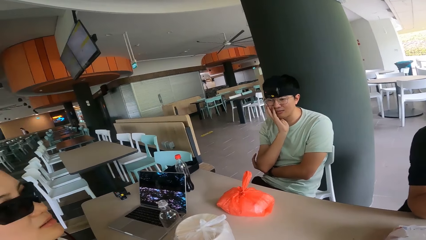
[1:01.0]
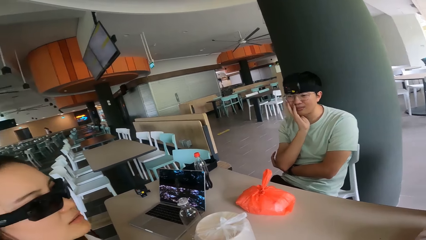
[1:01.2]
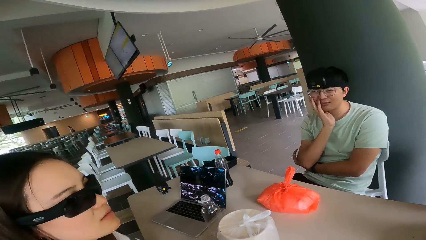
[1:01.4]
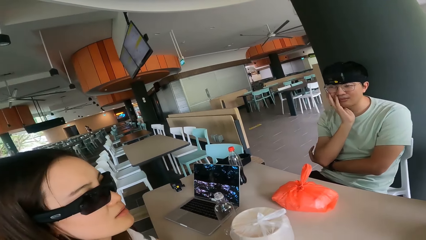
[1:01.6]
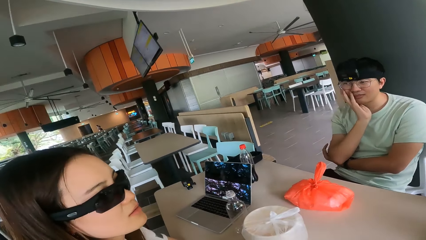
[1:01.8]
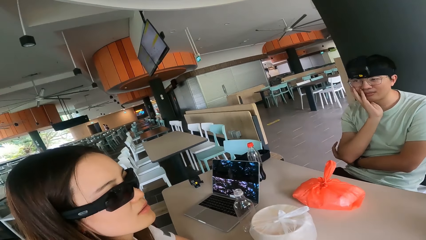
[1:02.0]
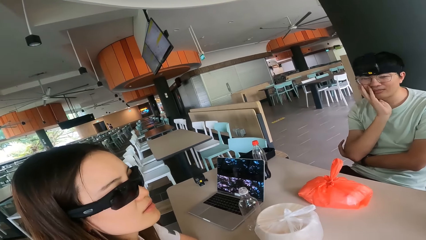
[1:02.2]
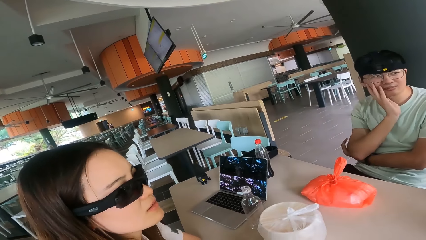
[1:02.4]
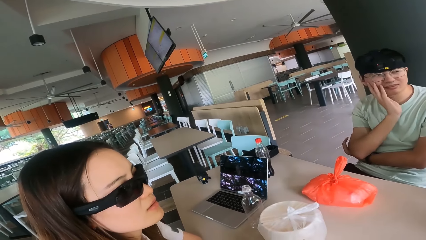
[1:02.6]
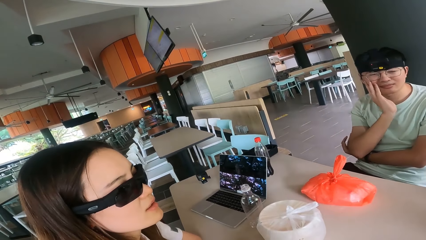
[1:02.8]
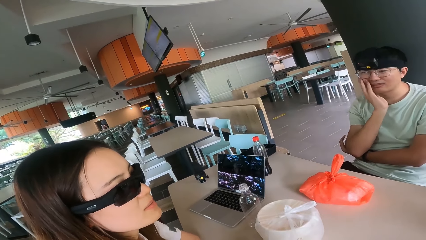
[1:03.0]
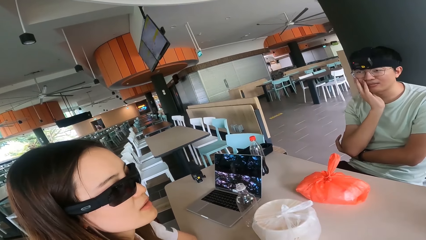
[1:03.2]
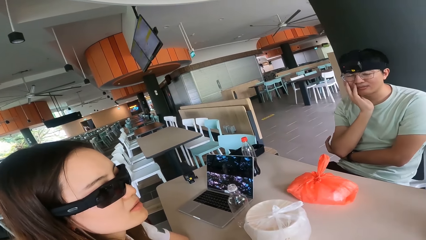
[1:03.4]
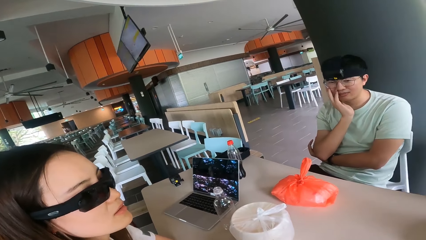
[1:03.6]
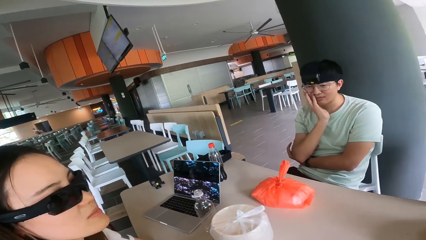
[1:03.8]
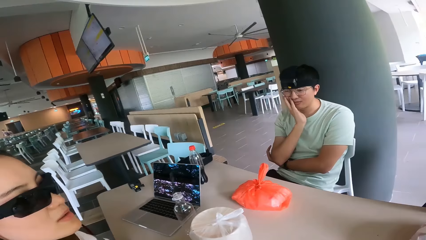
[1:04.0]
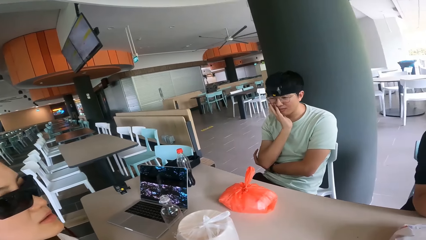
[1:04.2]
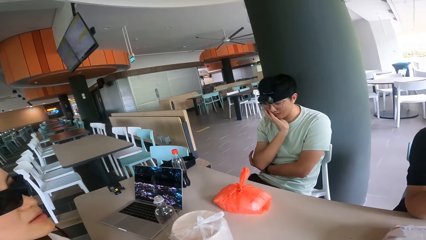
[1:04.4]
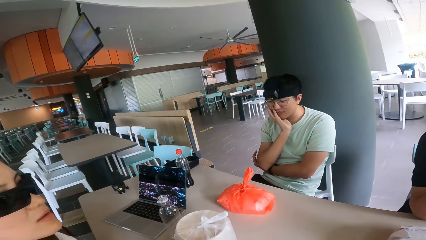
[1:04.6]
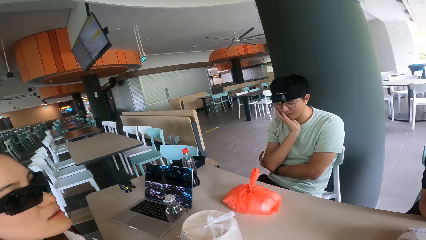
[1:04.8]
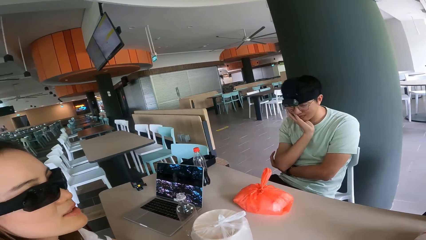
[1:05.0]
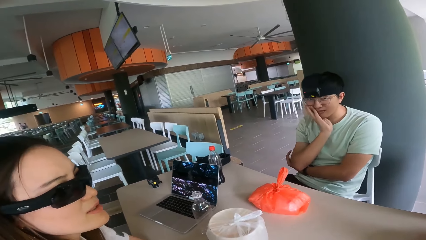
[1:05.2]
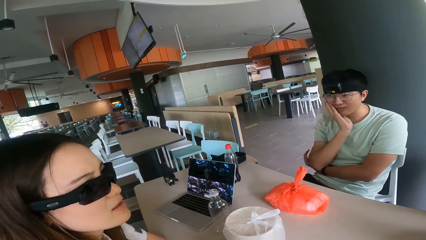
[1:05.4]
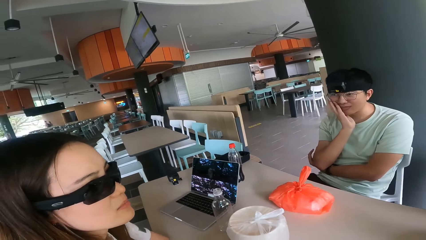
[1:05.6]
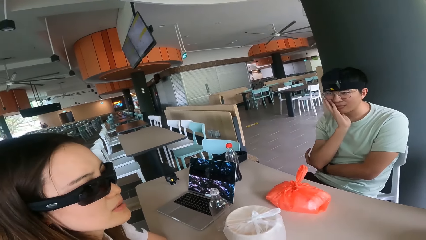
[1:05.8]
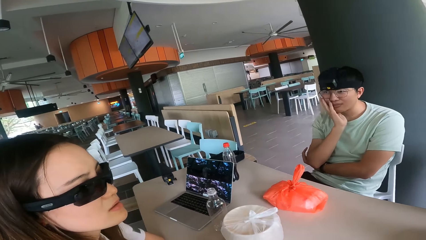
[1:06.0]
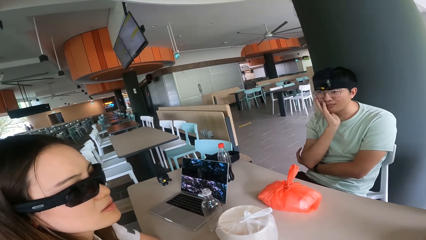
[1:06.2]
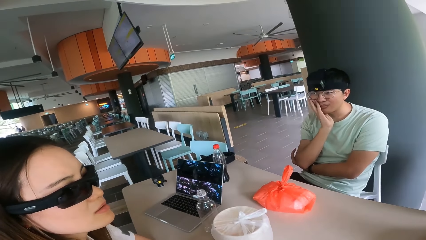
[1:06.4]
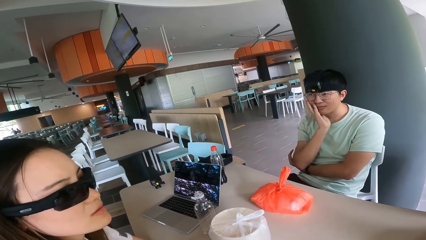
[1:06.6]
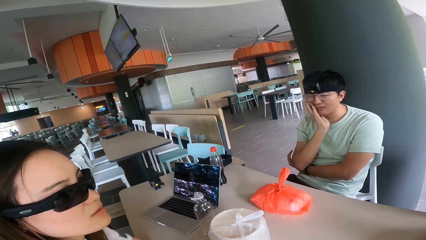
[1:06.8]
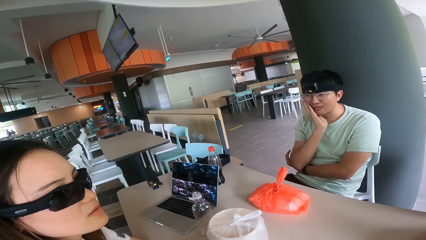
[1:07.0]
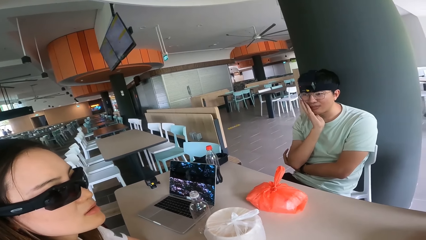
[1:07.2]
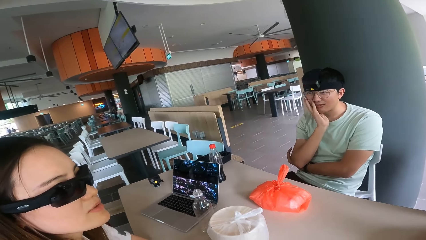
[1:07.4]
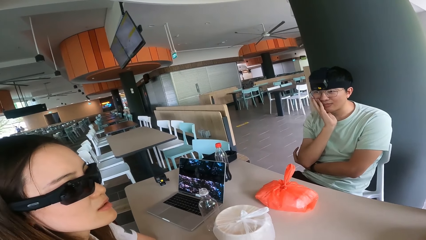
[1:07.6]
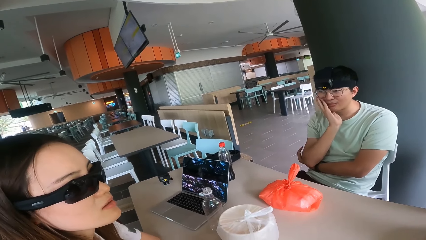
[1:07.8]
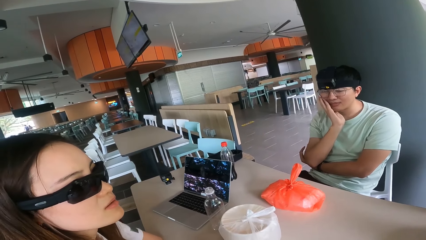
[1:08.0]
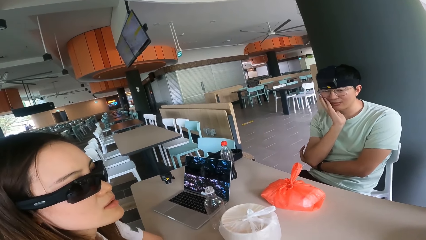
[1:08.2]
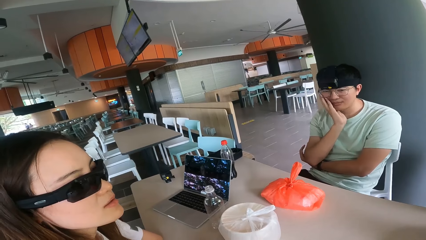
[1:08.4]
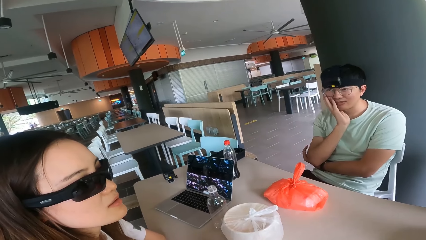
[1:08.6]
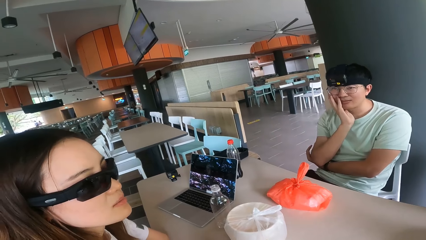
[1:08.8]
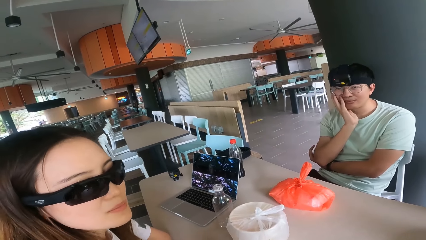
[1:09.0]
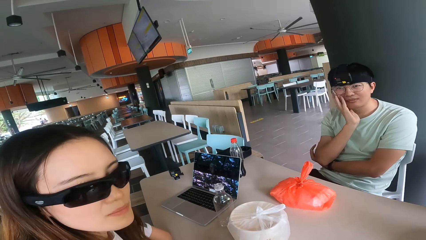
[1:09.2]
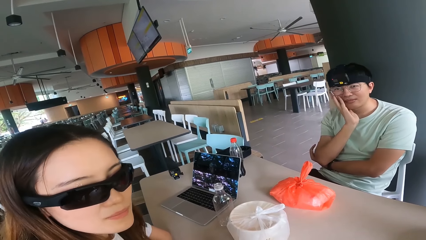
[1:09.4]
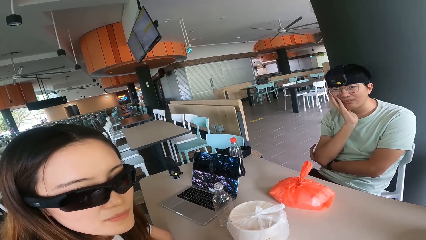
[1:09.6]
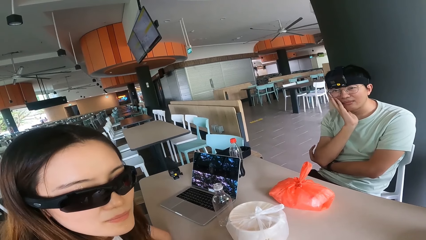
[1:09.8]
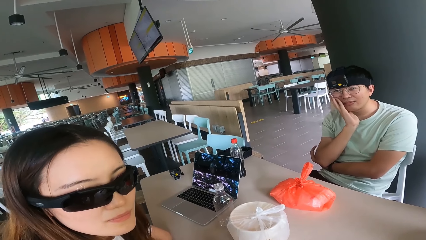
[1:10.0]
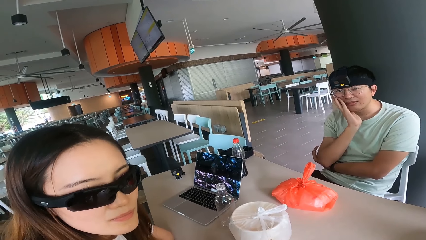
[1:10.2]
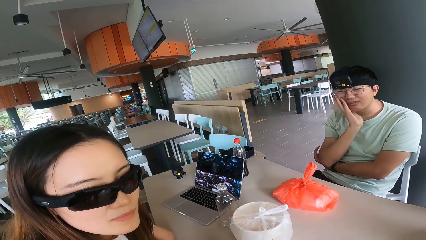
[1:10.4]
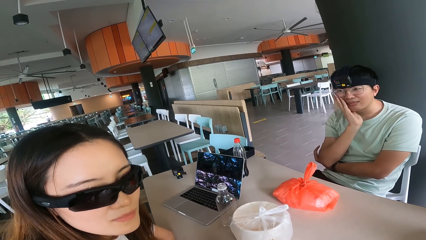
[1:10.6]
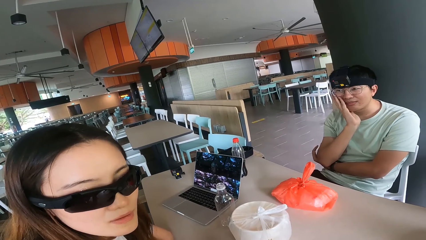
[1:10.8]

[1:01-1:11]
A woman converses.

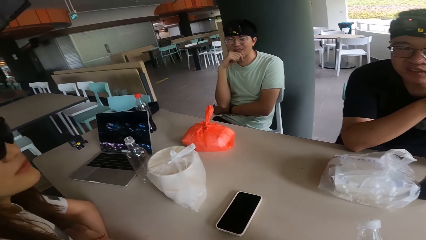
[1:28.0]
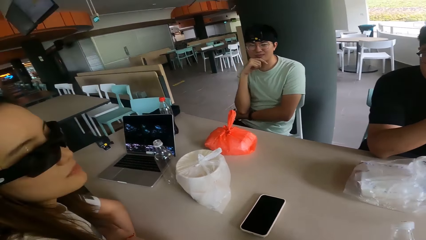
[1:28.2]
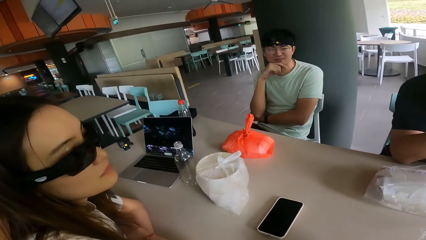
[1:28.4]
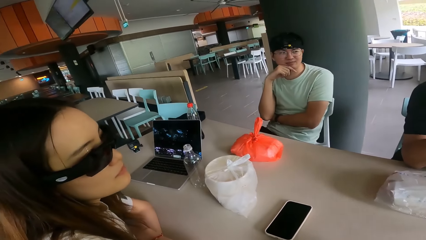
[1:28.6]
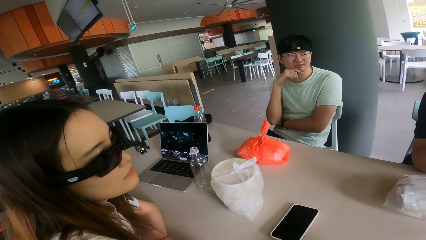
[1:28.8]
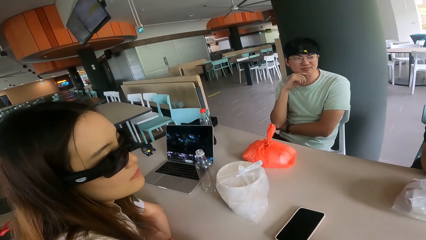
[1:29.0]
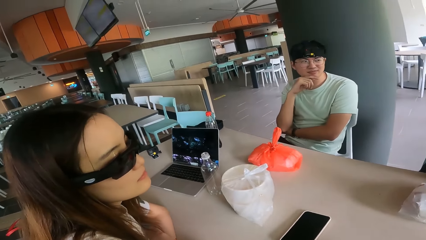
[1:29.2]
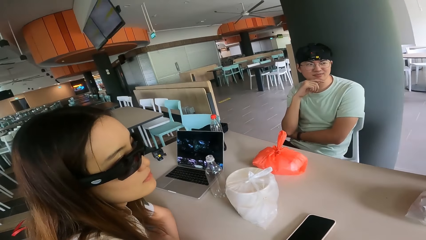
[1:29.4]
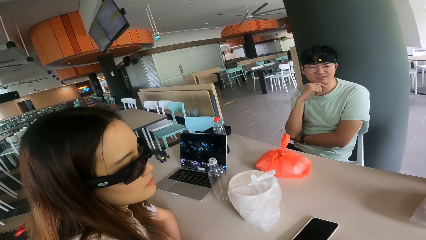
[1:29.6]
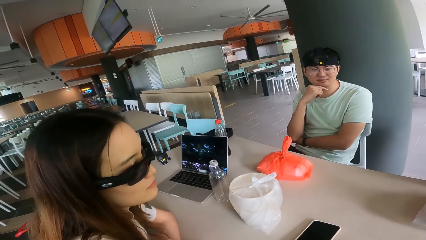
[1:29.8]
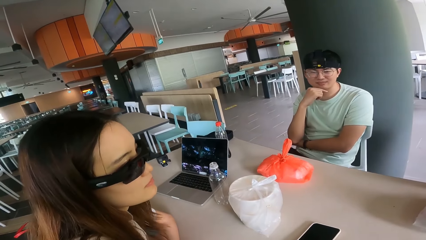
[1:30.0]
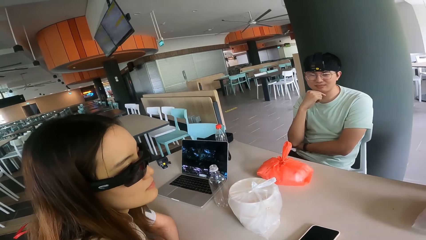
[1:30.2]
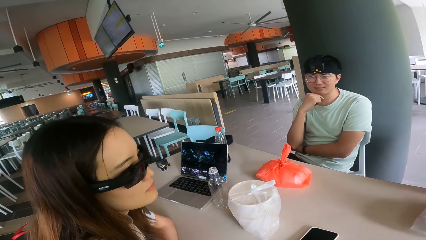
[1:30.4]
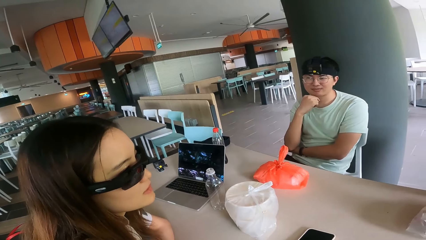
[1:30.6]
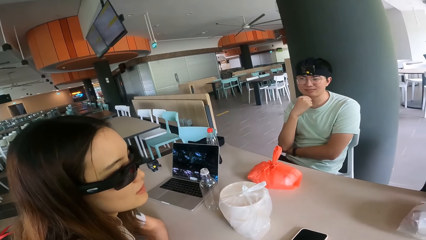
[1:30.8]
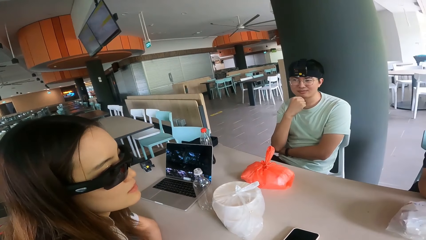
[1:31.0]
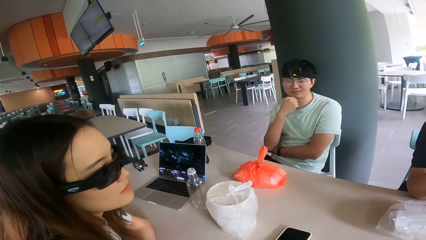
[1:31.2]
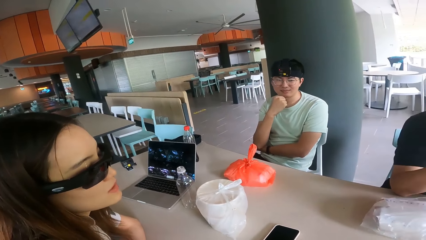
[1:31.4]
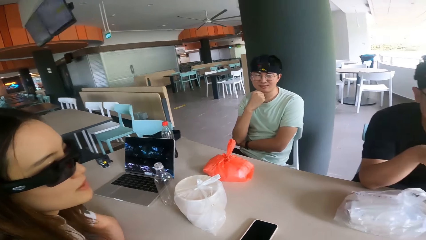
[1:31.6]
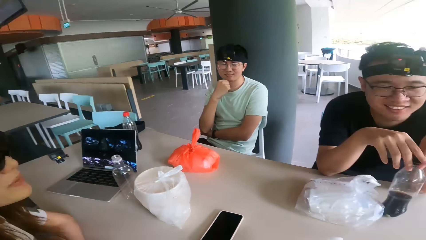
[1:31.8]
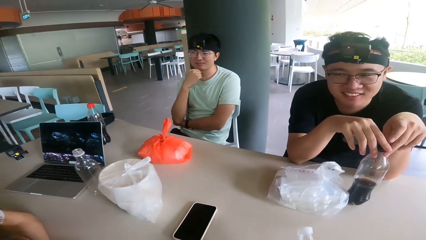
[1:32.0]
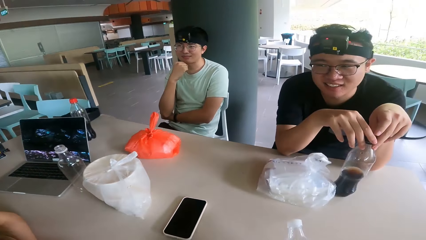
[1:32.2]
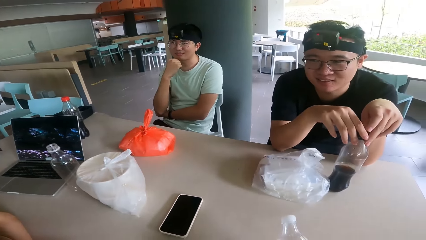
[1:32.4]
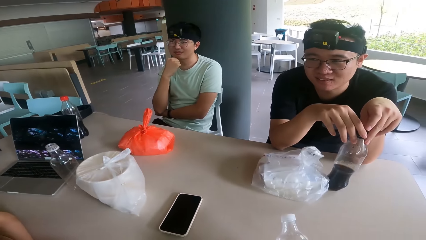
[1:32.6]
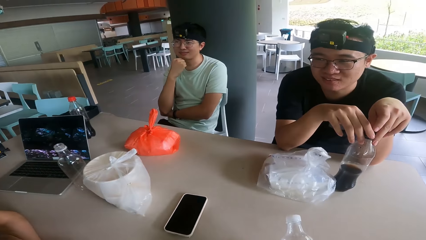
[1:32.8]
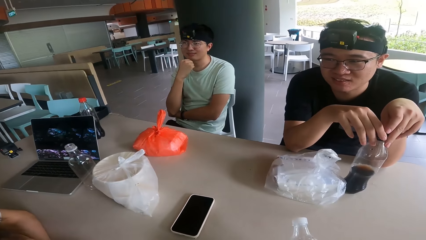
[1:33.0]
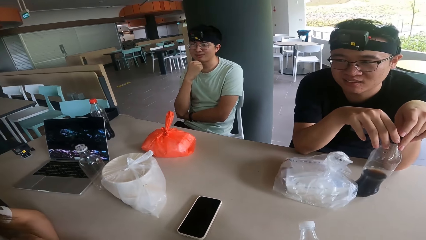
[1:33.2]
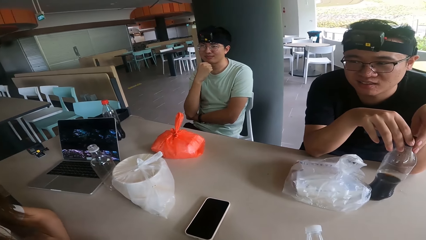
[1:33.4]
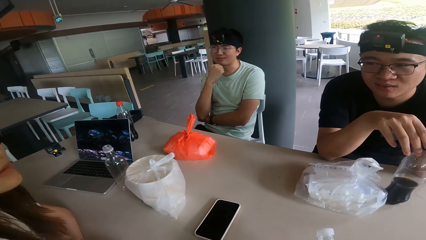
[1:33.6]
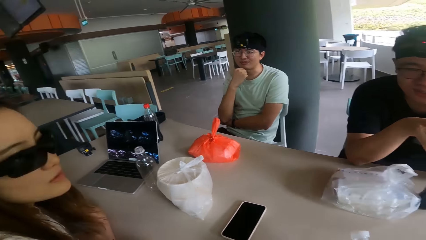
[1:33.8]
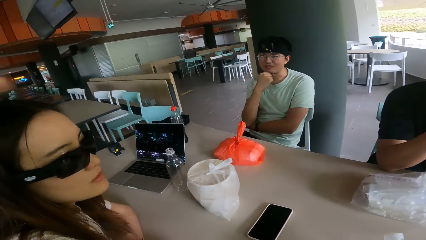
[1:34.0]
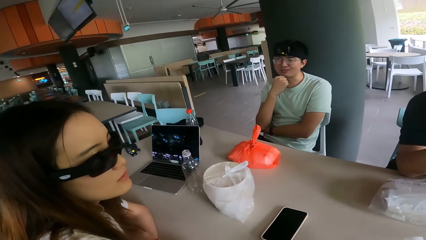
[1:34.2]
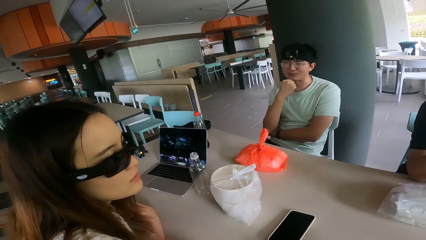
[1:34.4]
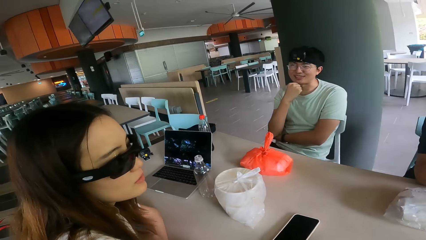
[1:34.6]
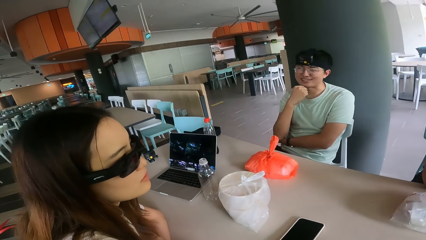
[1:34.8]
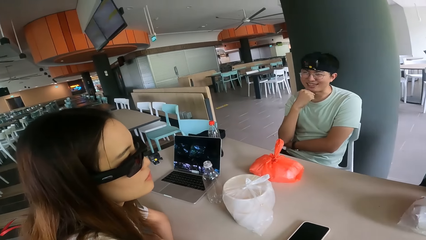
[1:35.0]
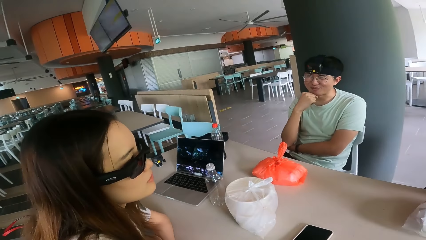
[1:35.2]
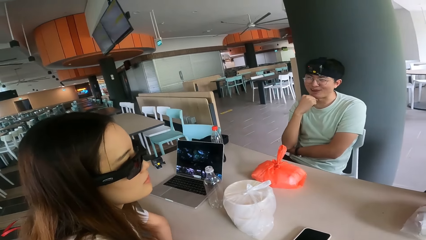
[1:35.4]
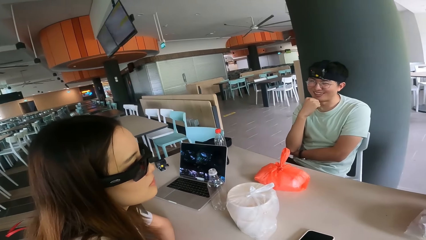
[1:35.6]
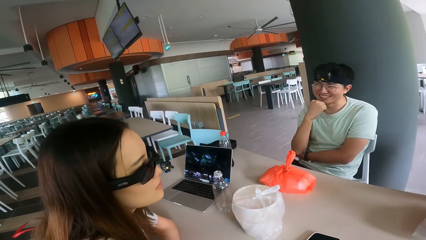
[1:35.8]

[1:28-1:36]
A woman nods her hand. A man touches the bottle and holds the liquid.
